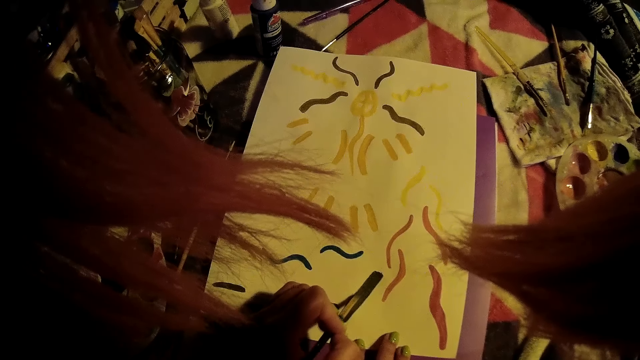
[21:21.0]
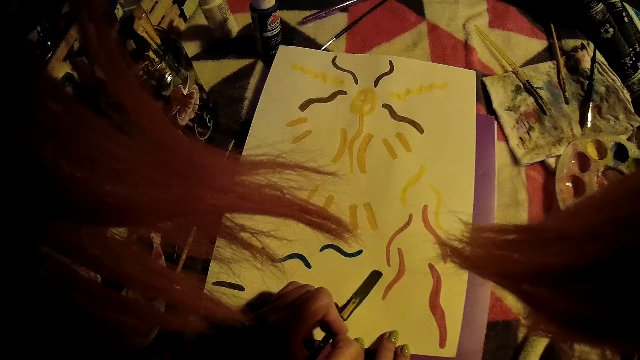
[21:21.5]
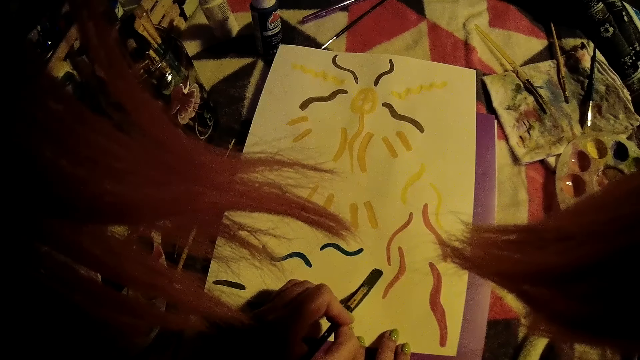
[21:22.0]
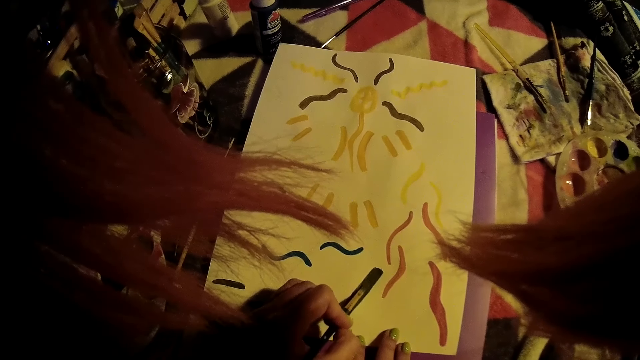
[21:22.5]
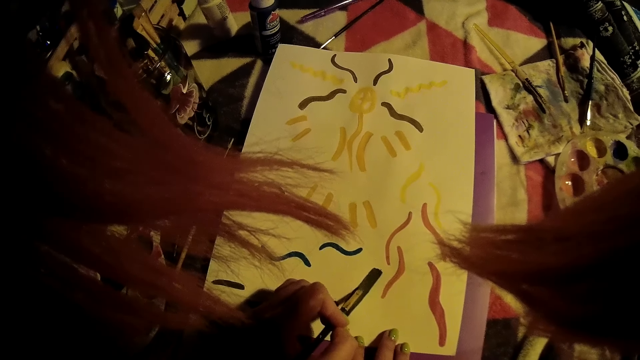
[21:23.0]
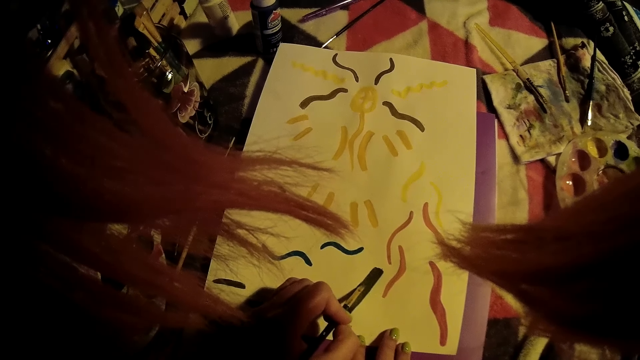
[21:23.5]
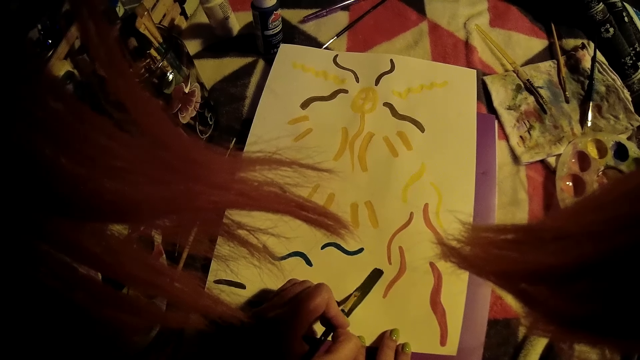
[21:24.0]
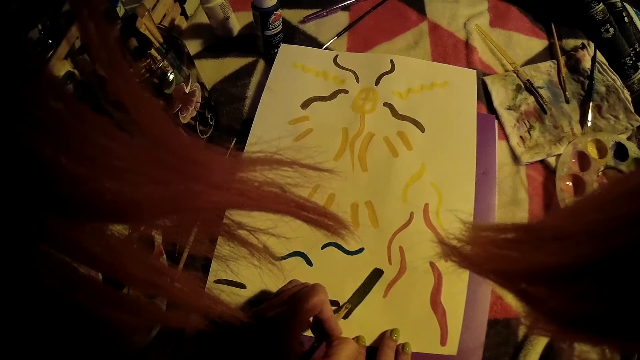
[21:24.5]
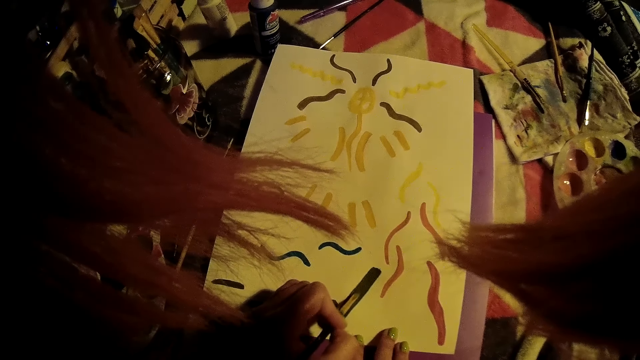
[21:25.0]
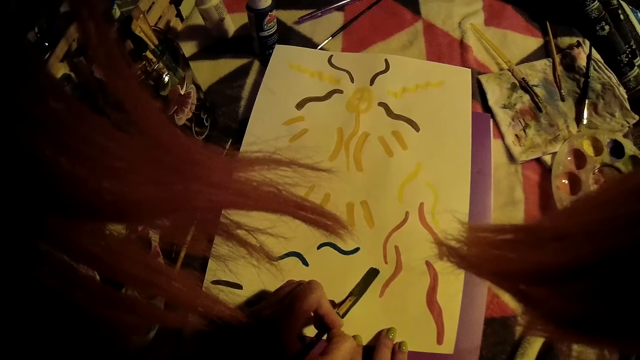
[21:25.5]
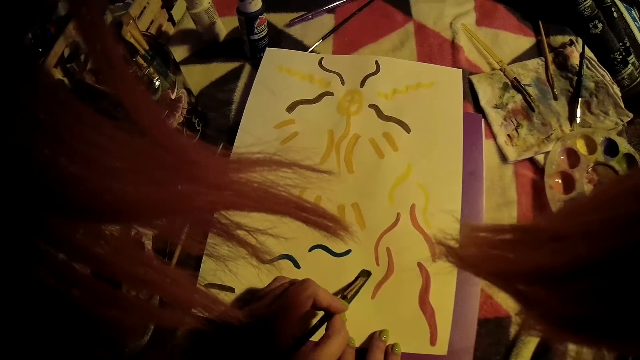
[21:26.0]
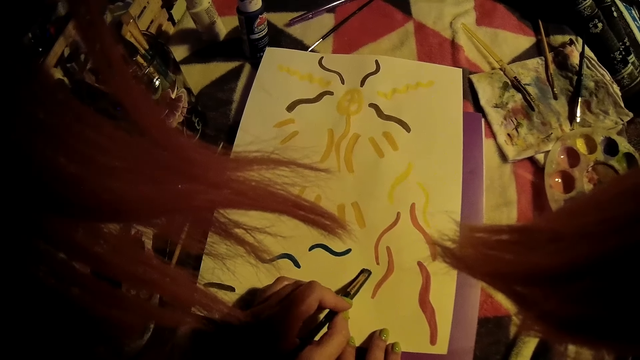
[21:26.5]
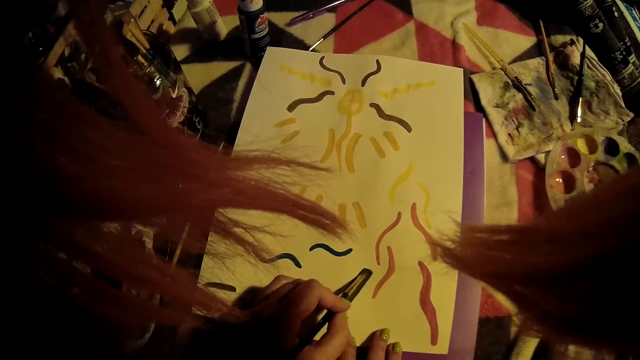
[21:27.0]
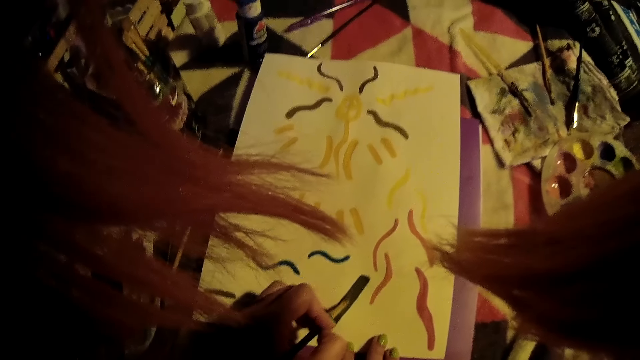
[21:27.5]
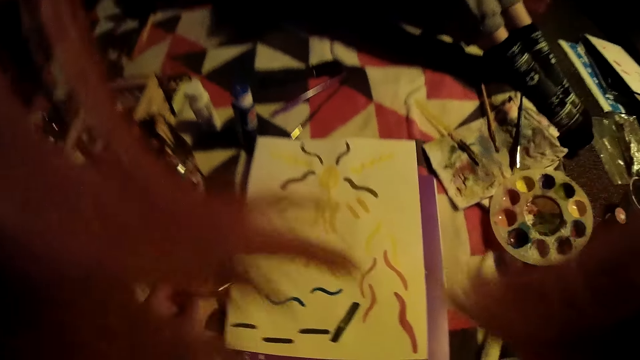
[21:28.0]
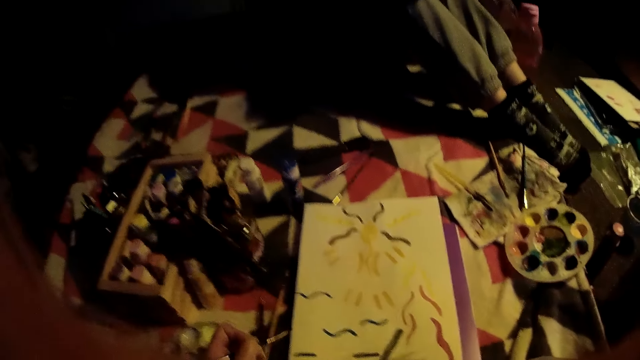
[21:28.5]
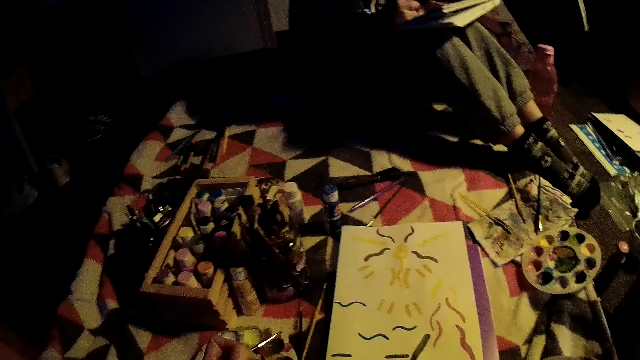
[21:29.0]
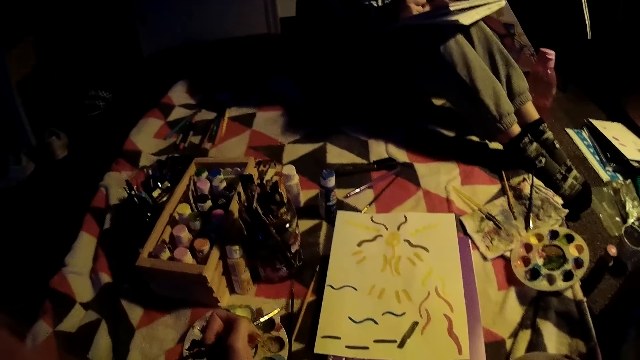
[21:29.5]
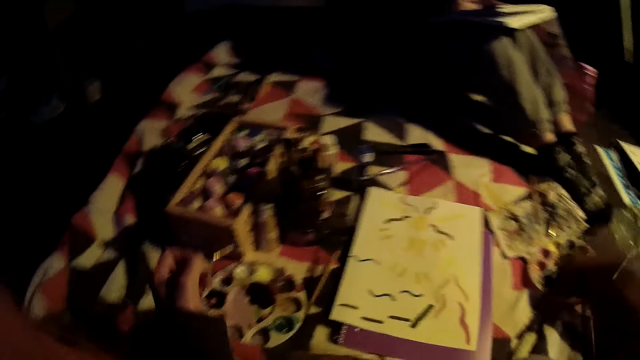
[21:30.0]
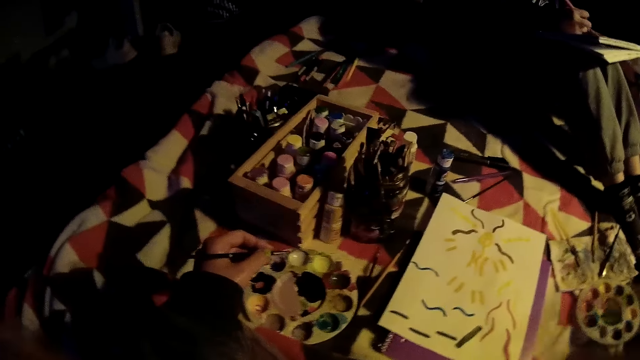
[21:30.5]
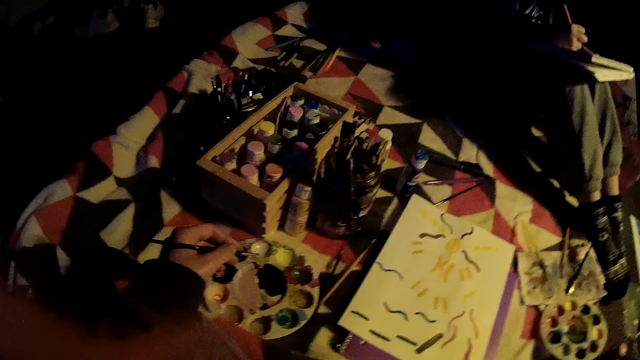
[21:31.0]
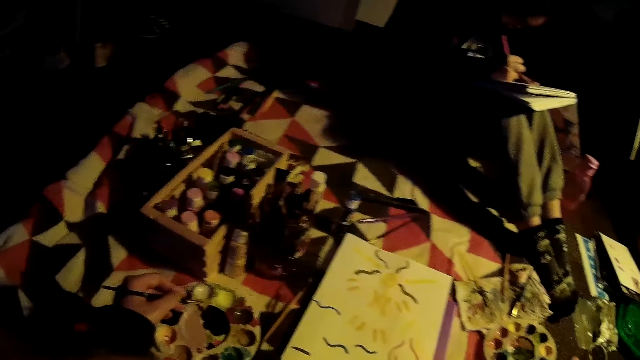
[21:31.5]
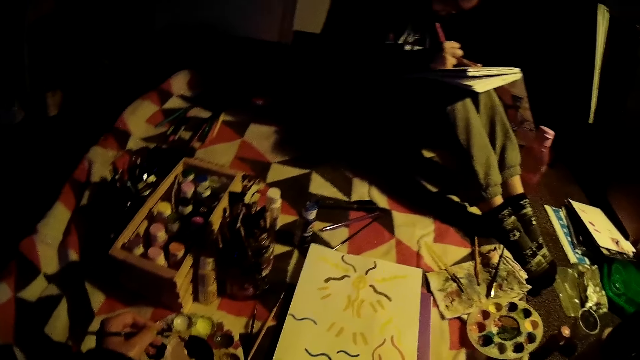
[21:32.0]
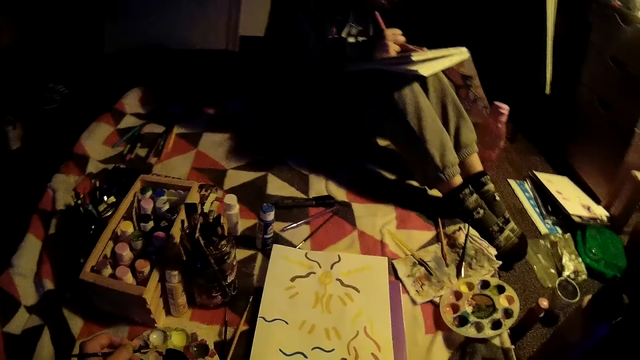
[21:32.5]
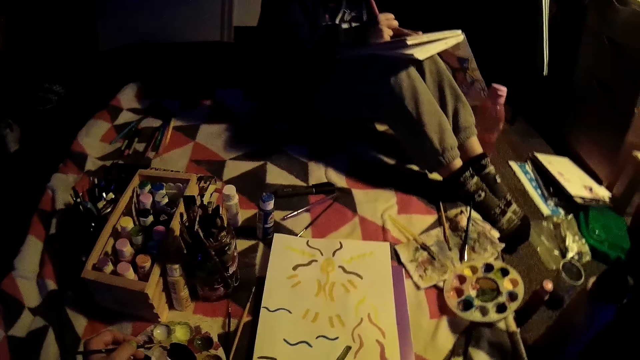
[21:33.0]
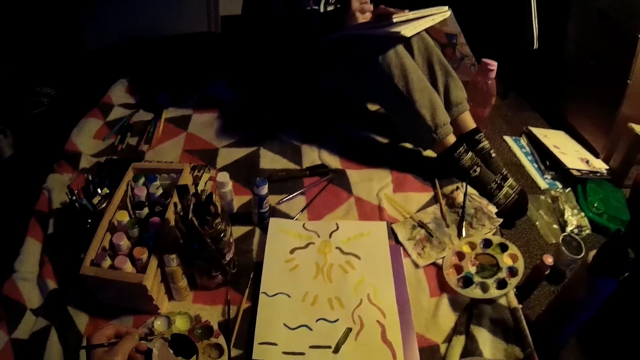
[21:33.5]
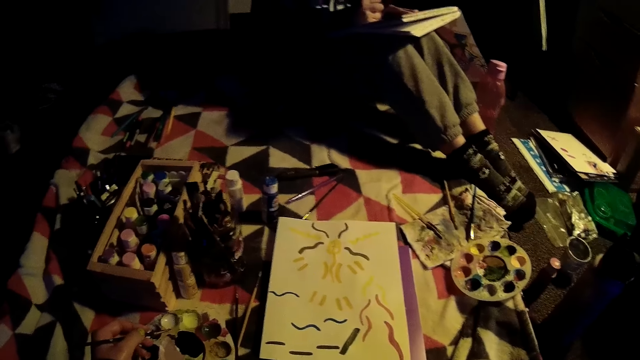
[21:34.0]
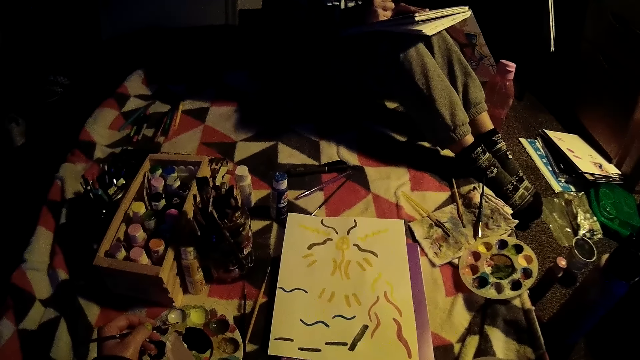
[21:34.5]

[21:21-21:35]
The camera wearer removes the paint brush in her left hand from the ply card. She looks around. She moves both hands. She touches her face with her right hand. A girl writes on the book with the pen with her right hand. The camera wearer dips the paint brush on the paint. She looks around.

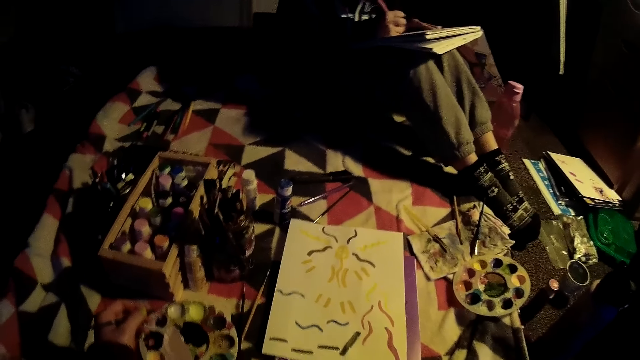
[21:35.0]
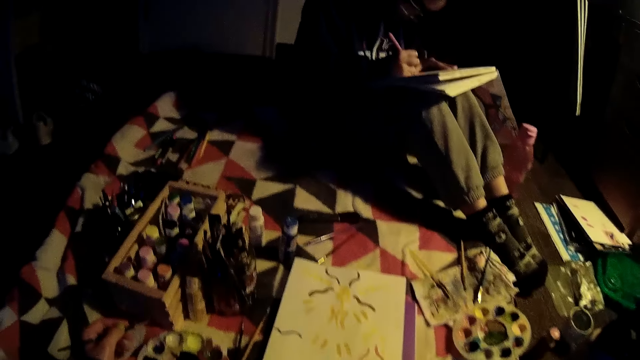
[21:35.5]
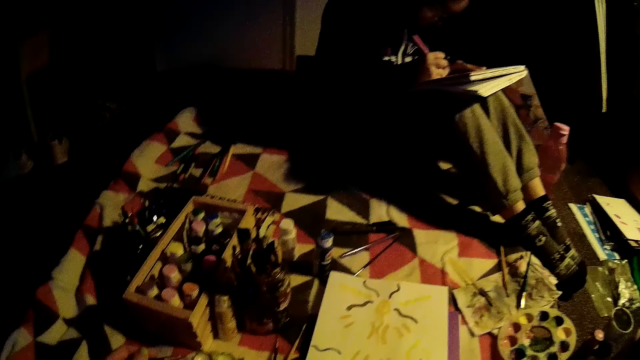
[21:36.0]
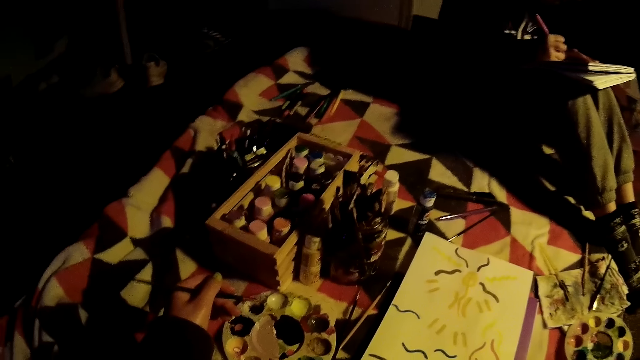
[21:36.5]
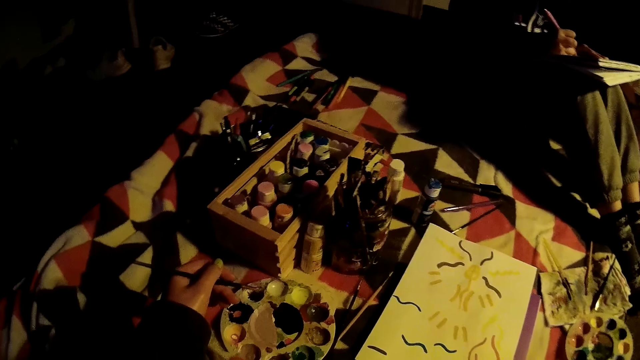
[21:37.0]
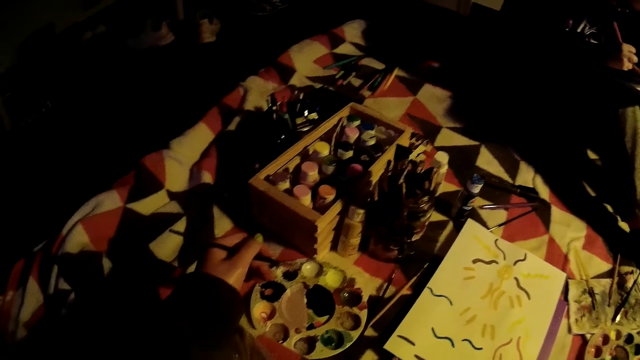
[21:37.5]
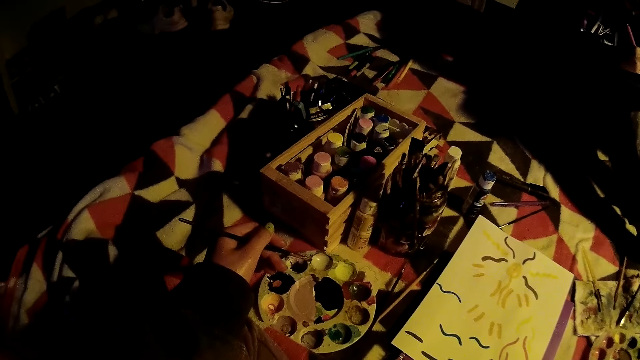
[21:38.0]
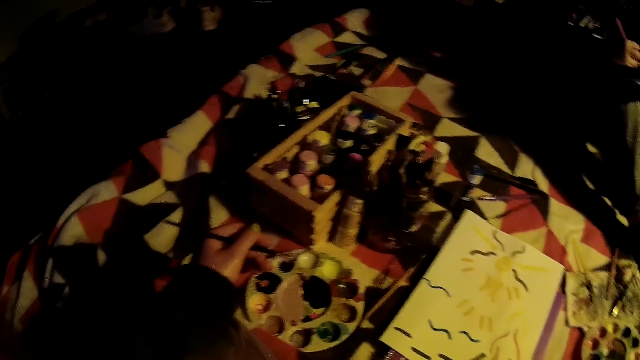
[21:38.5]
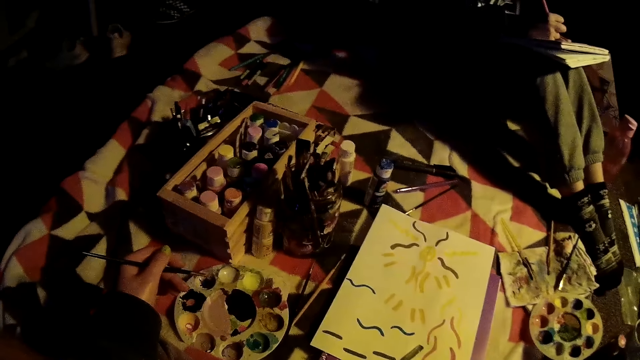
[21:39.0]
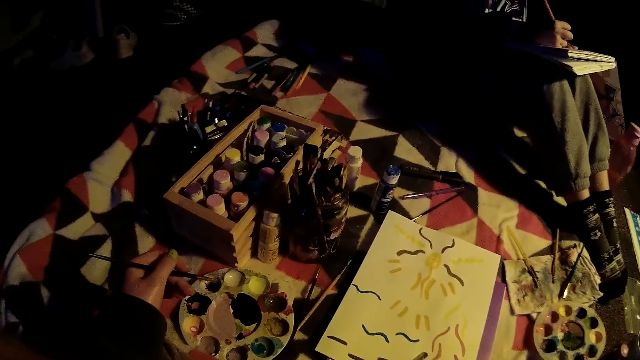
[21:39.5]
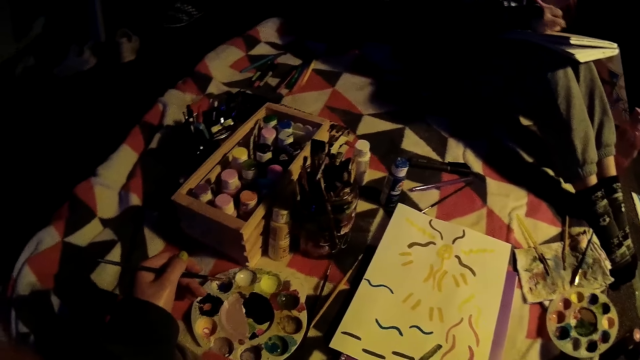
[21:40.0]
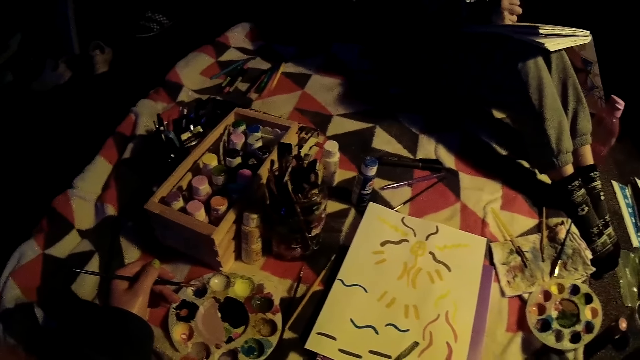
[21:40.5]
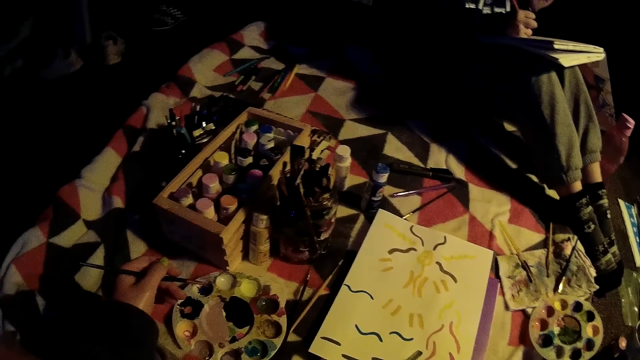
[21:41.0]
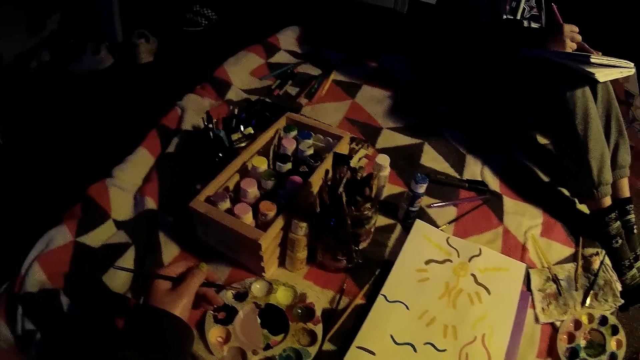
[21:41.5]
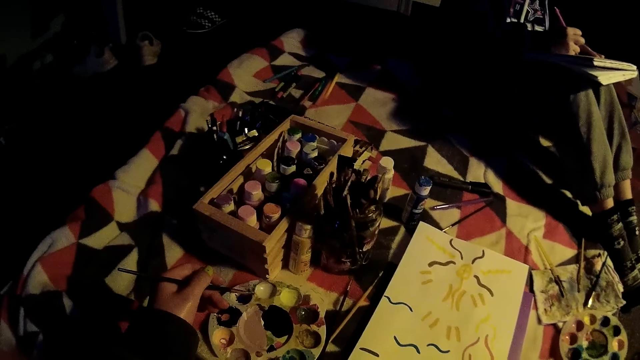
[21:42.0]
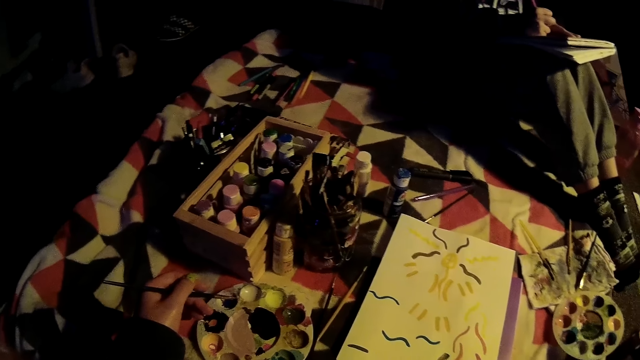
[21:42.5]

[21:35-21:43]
A woman paints on a book using a pen brush. The camera wearer moves the paint brush. They look around. The woman paints on the book using a pen brush. The camera wearer looks around.
